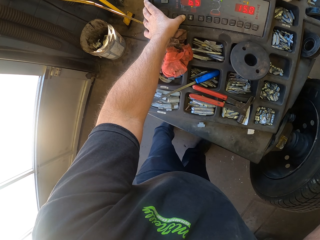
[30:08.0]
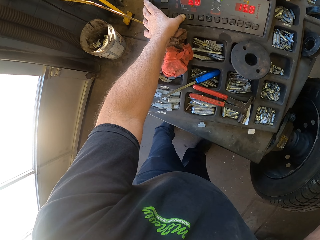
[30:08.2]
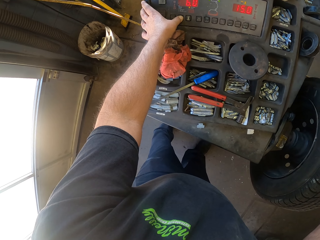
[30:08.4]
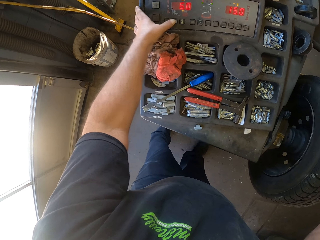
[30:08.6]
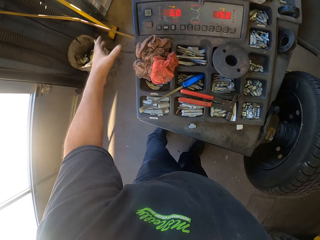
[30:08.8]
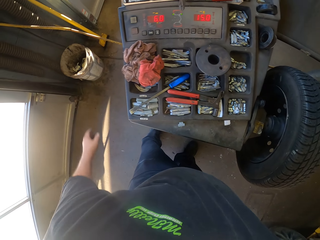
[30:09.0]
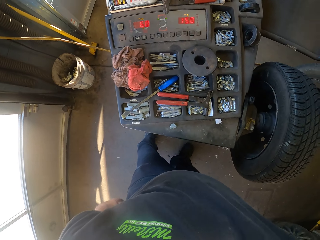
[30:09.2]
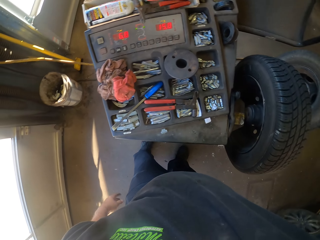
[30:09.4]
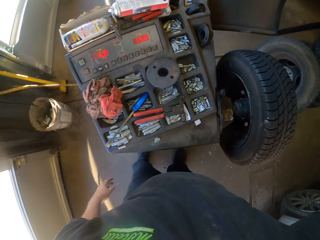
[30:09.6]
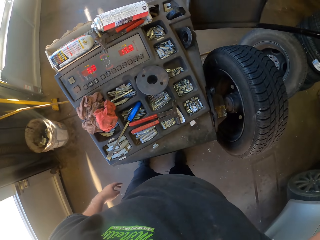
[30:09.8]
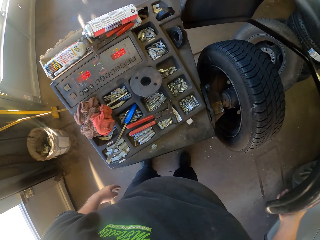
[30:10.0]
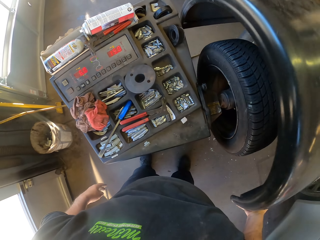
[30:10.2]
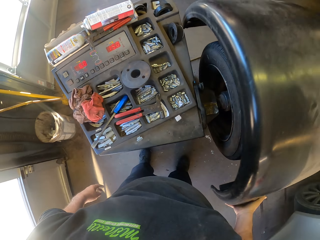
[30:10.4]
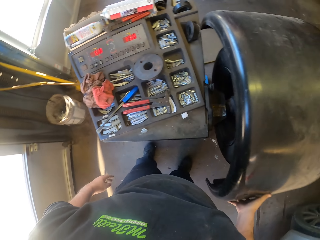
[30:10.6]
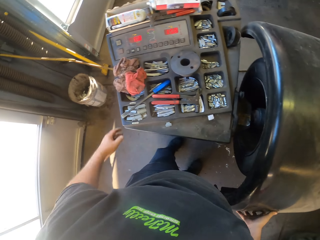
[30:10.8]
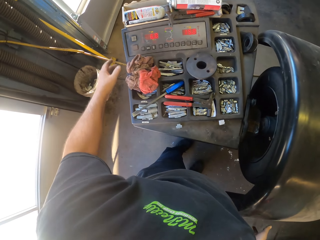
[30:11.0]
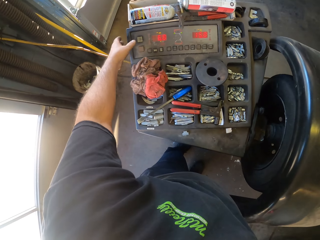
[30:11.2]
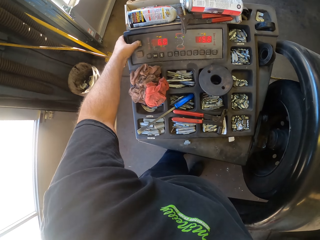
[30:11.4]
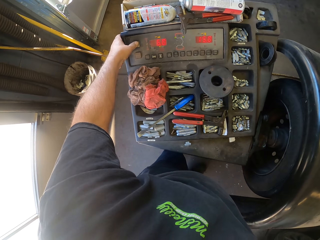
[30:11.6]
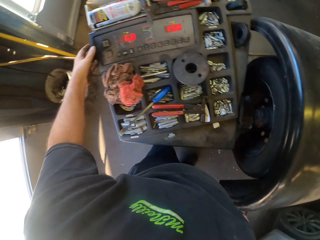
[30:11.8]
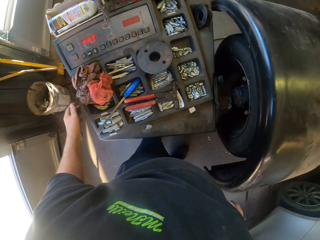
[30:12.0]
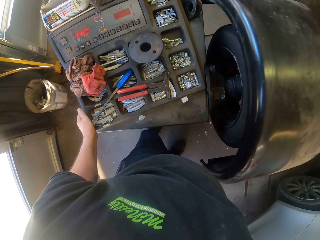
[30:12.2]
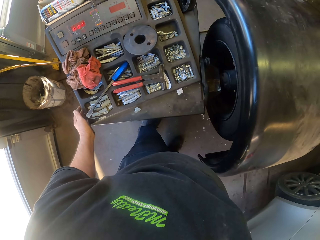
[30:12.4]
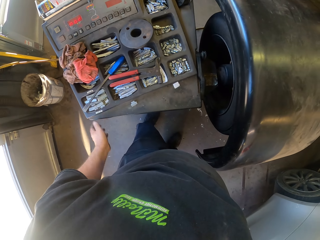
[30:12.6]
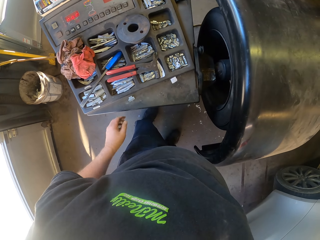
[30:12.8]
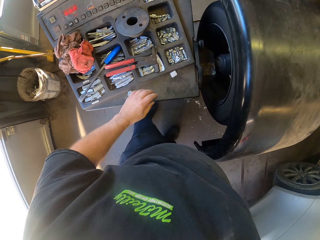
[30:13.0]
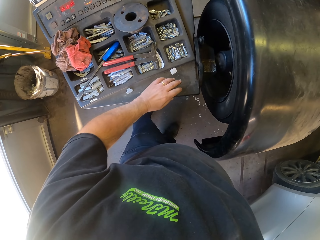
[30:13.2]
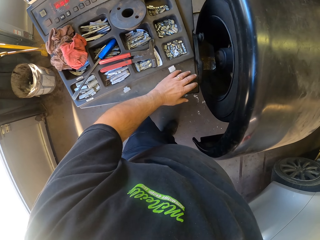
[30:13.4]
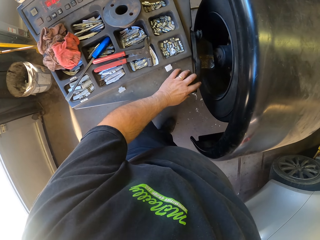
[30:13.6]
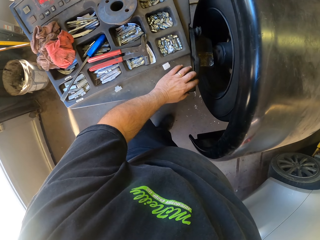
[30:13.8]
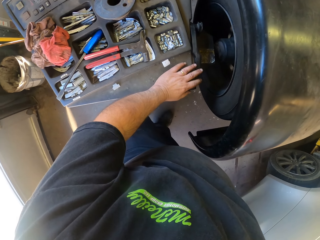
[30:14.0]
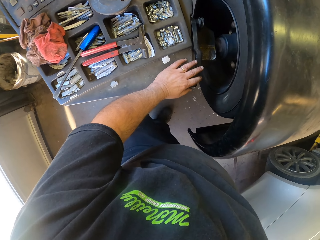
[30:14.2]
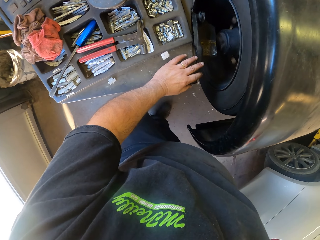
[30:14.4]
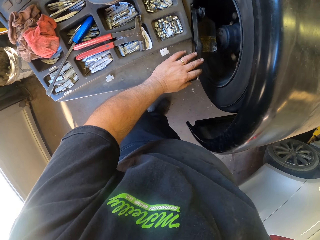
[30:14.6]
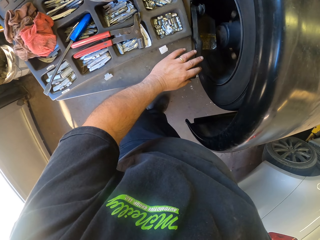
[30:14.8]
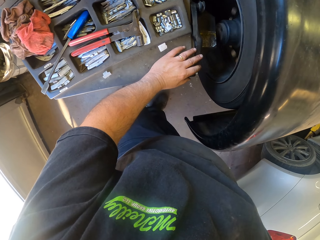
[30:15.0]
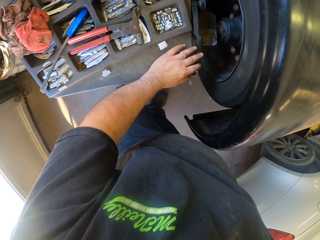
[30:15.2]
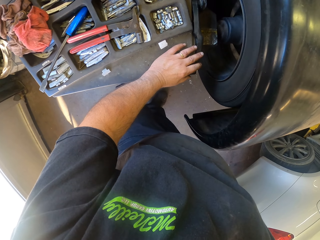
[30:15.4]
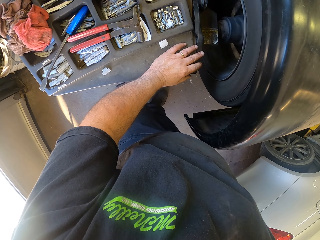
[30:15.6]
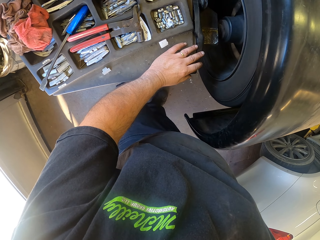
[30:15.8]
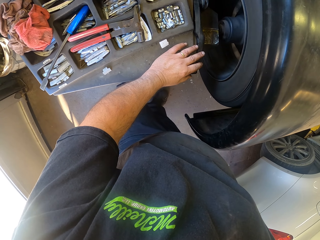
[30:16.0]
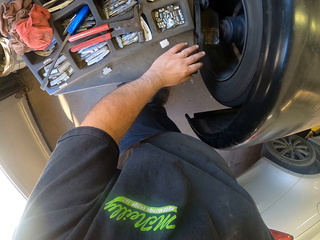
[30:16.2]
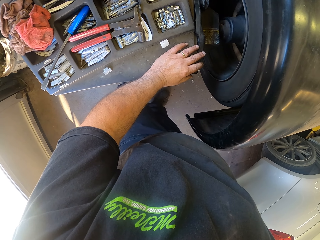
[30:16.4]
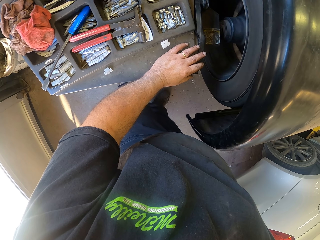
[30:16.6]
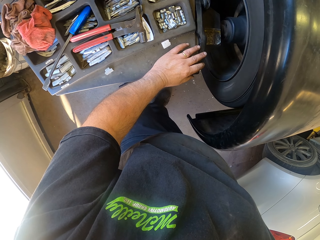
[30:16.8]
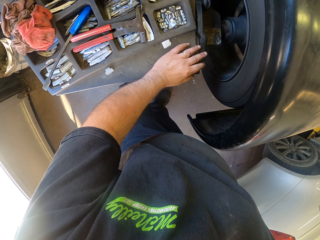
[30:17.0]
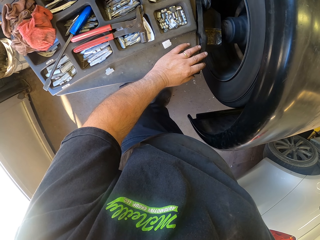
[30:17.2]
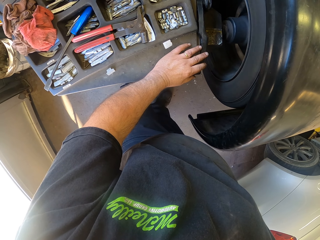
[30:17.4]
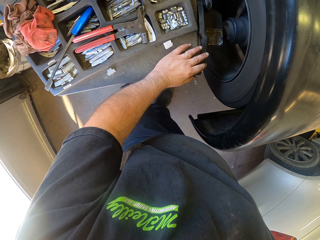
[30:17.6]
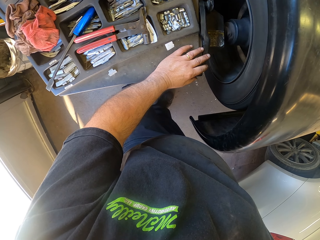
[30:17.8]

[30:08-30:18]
The camera wearer puts a cover on the wheel. They balance the tire. They dial a button on the wheel balancer machine. They look around.

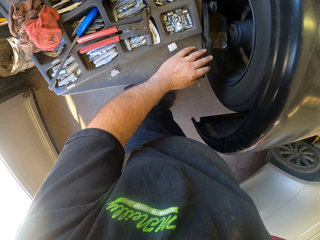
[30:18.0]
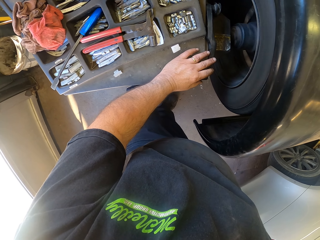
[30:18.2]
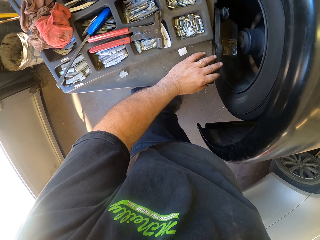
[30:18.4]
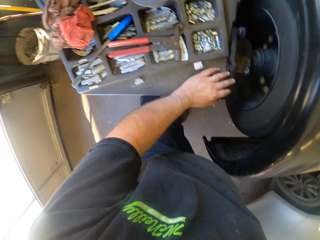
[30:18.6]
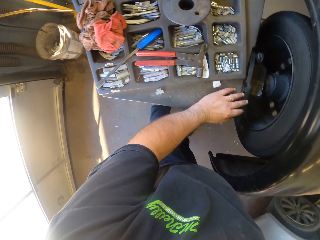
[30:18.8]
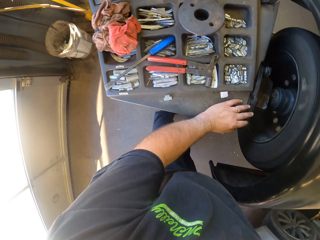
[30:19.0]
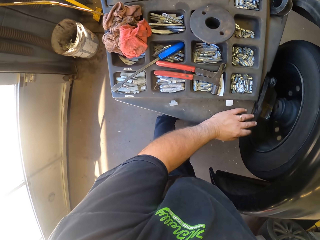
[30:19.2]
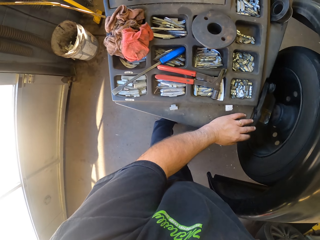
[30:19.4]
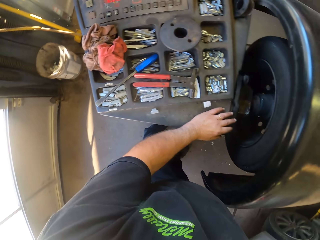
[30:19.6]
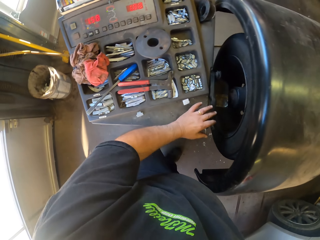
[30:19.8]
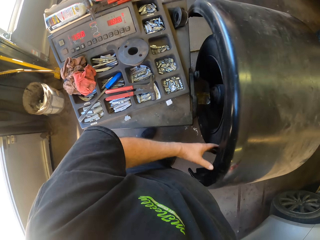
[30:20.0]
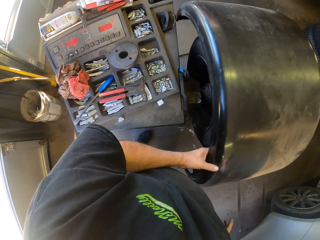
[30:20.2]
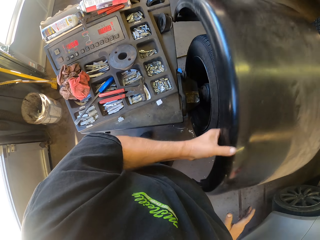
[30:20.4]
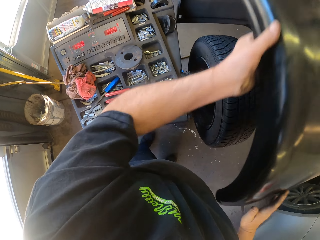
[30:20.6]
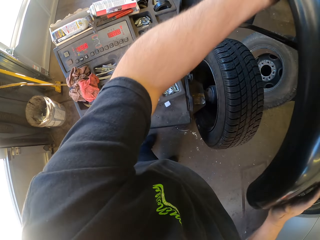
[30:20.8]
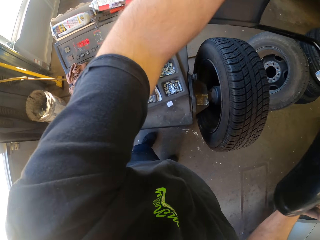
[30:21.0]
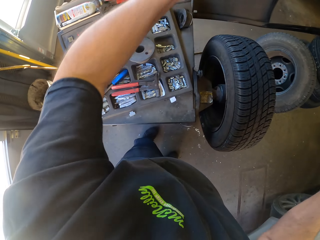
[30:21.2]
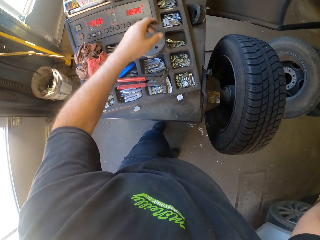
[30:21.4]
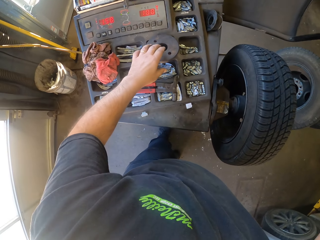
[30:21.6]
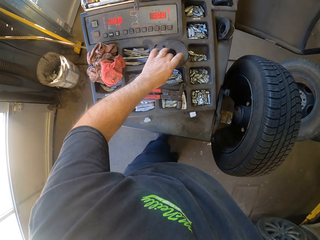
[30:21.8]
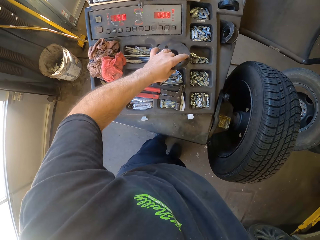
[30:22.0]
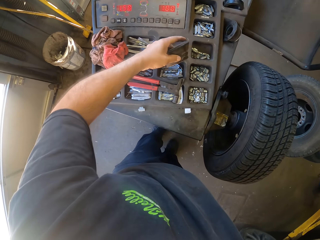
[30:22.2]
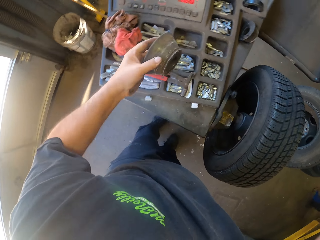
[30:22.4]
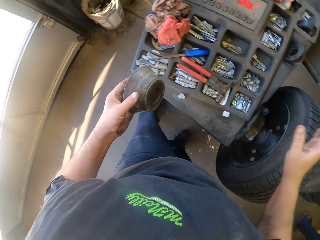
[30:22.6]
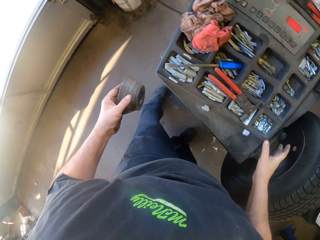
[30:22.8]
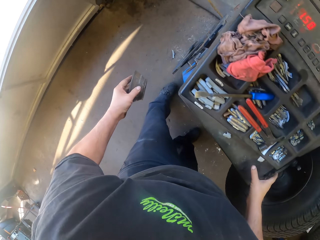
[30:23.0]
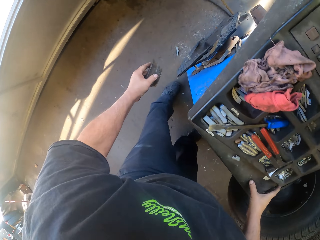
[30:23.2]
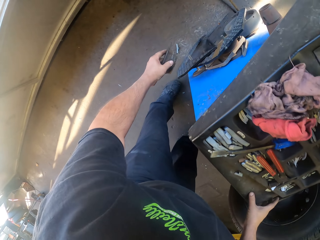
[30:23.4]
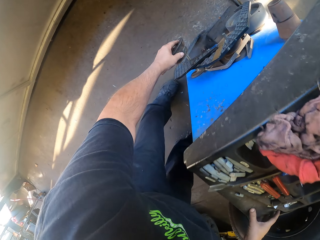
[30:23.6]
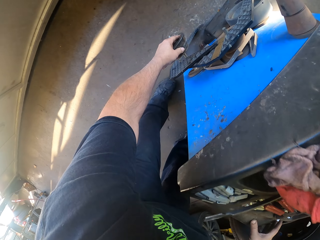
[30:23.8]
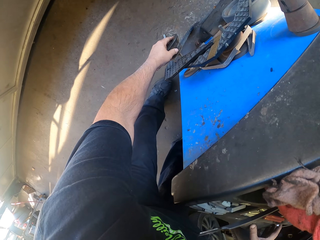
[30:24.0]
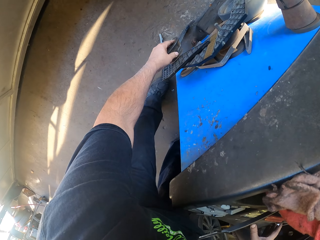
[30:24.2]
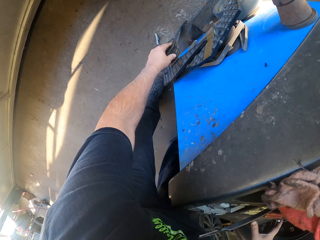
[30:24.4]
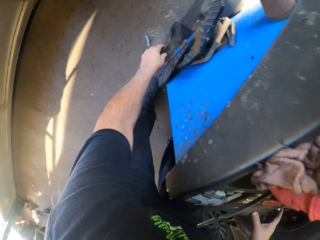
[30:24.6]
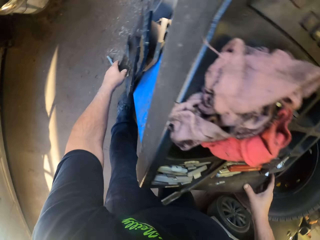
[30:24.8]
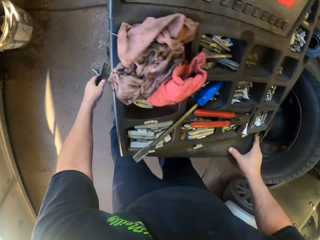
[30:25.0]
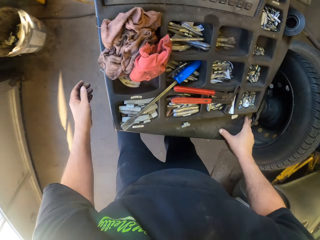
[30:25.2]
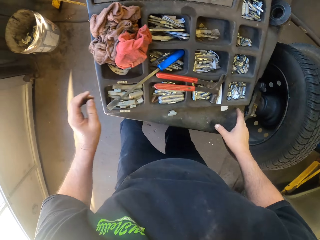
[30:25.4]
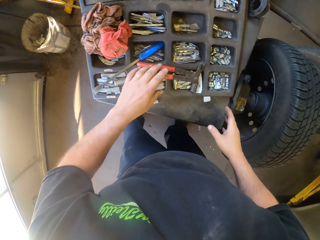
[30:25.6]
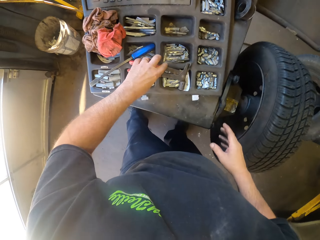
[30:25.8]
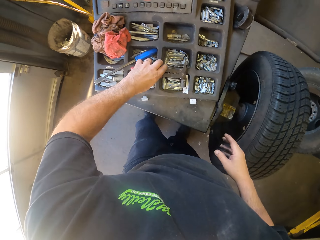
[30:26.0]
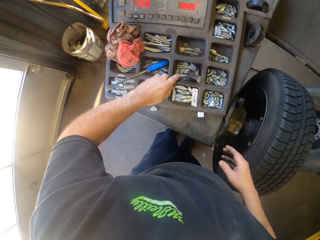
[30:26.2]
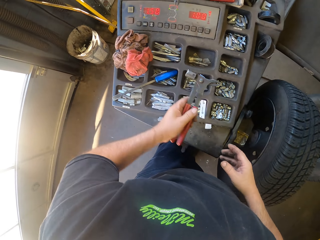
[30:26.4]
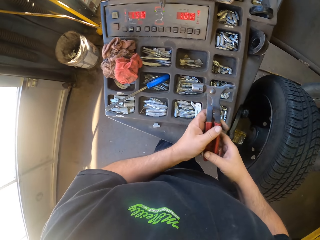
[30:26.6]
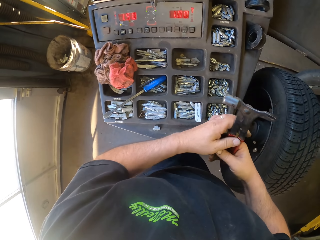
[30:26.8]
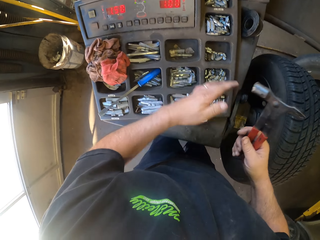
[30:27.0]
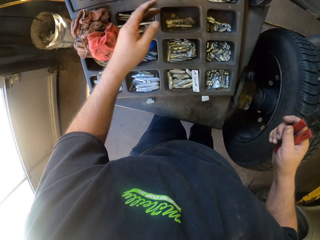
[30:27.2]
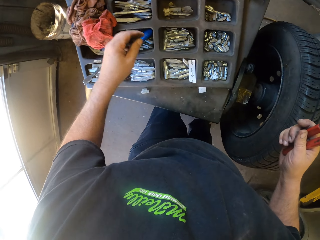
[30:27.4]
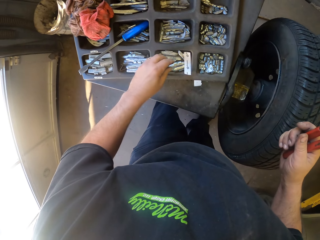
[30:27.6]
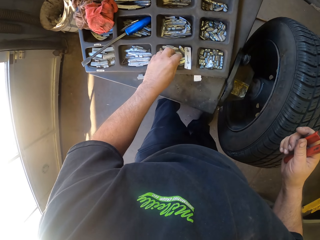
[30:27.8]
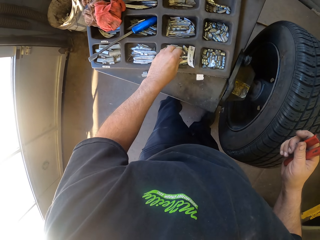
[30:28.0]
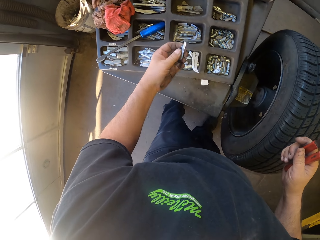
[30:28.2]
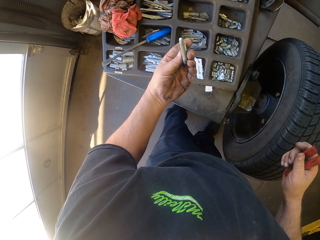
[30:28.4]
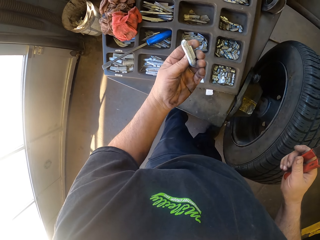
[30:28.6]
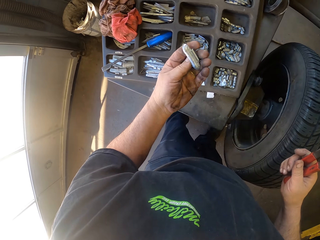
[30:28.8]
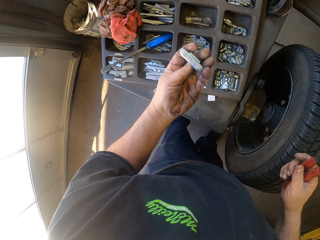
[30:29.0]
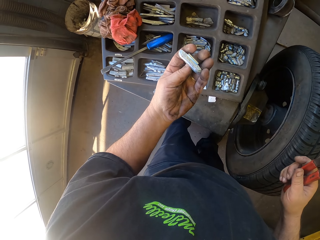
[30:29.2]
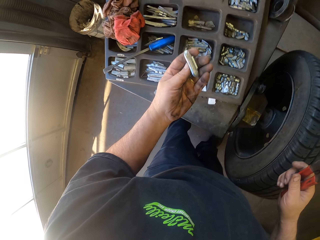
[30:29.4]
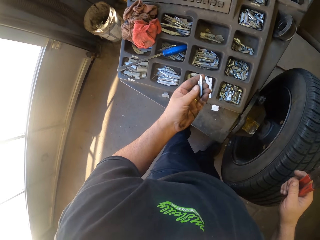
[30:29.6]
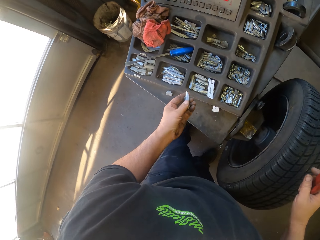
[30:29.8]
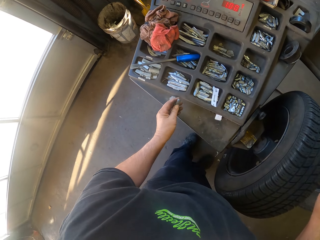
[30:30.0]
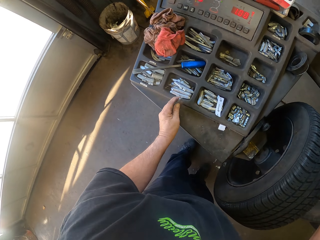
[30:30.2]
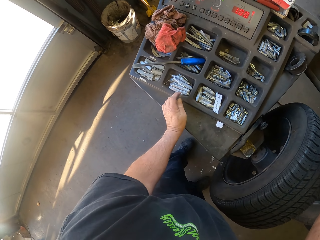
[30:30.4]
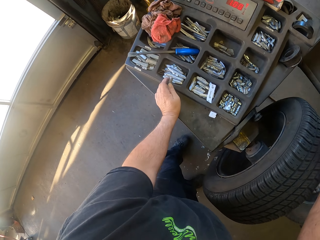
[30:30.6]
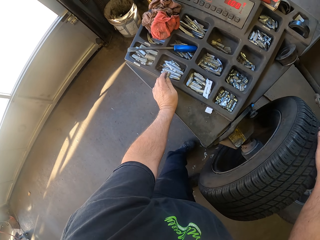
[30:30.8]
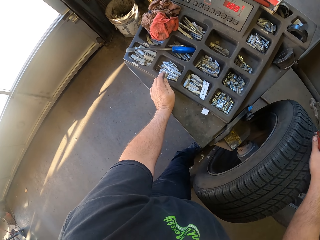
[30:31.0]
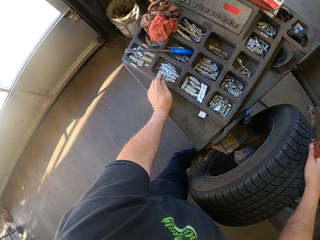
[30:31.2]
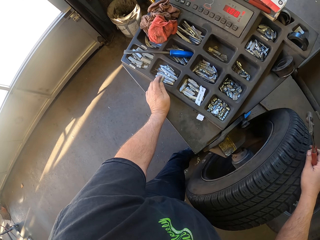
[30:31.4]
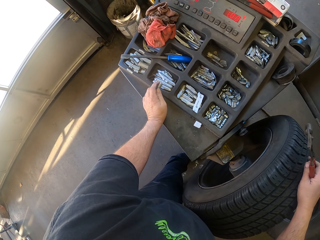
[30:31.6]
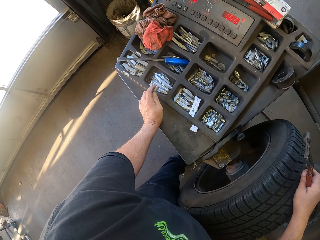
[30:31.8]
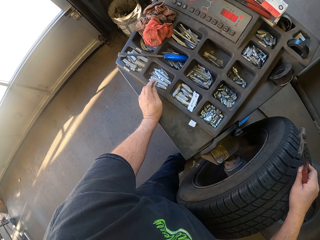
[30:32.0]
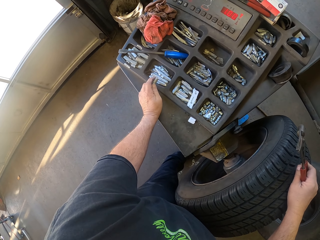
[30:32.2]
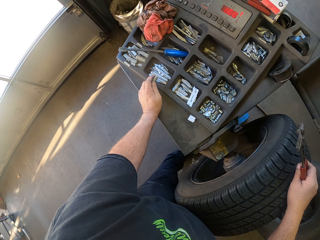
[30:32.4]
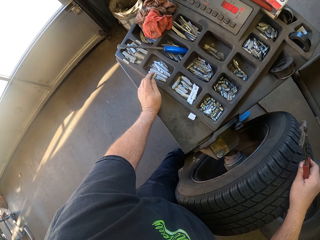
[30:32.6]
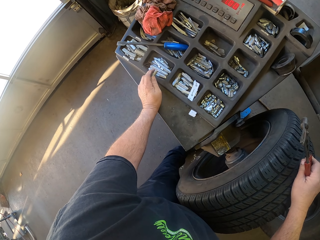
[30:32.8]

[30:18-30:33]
The camera wearer removes the cover on the wheel. They pick up a metal on the wheel balancer machine. They put the metal on the floor. They pick up a spanner or hammer. They pick up a tire balancer. They look around.
